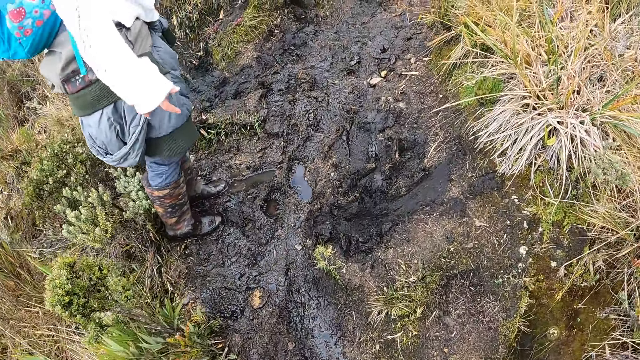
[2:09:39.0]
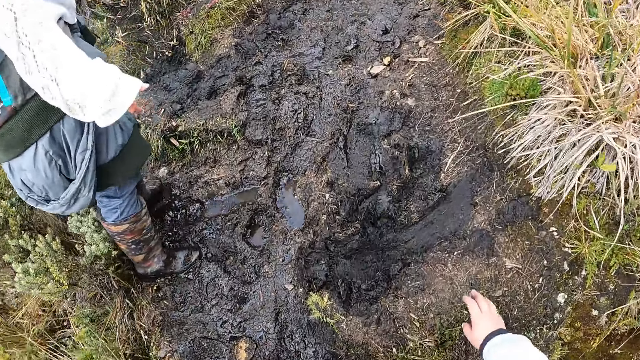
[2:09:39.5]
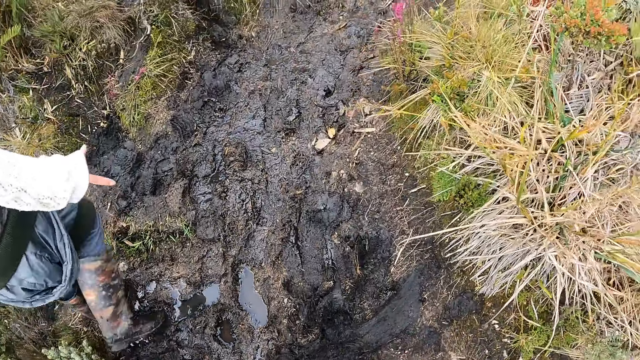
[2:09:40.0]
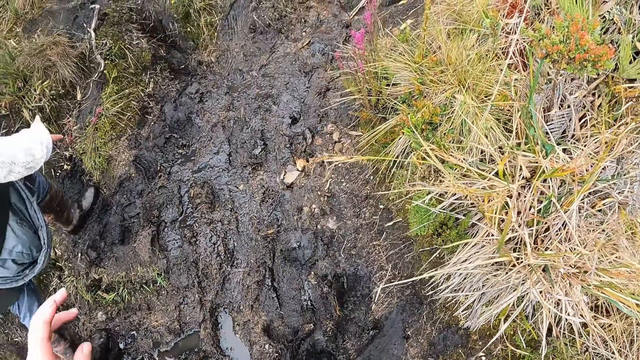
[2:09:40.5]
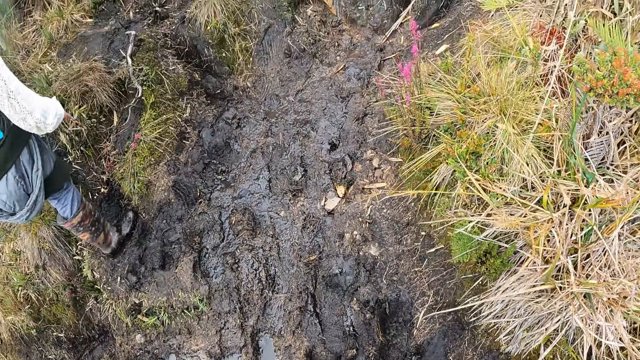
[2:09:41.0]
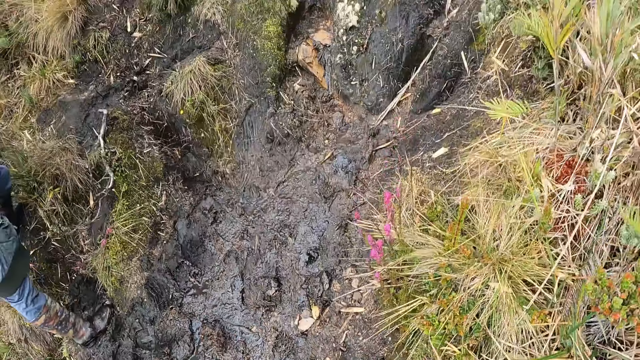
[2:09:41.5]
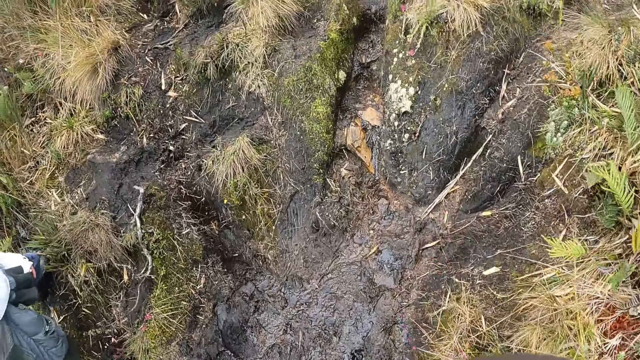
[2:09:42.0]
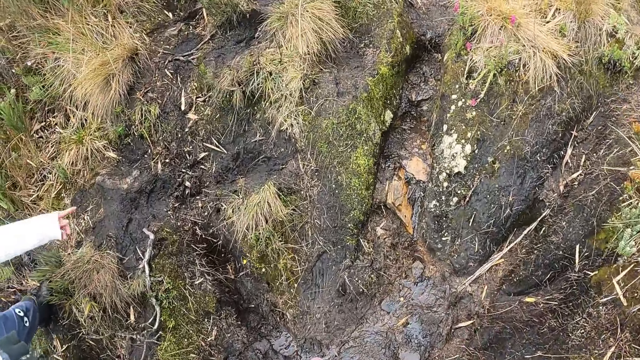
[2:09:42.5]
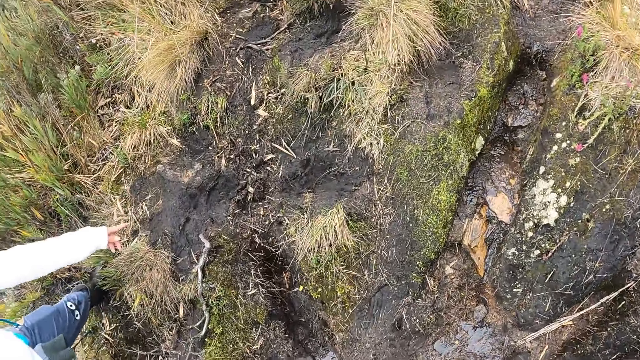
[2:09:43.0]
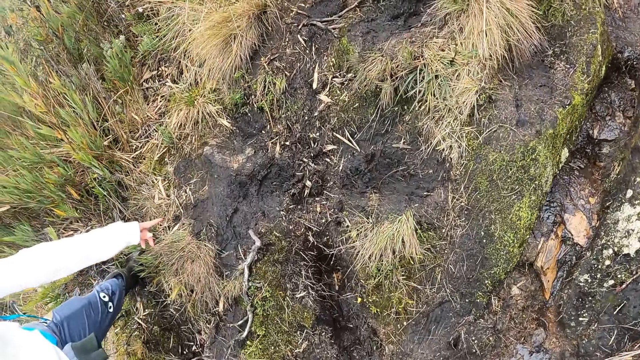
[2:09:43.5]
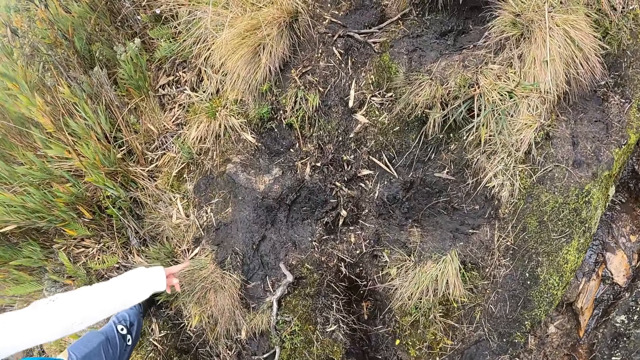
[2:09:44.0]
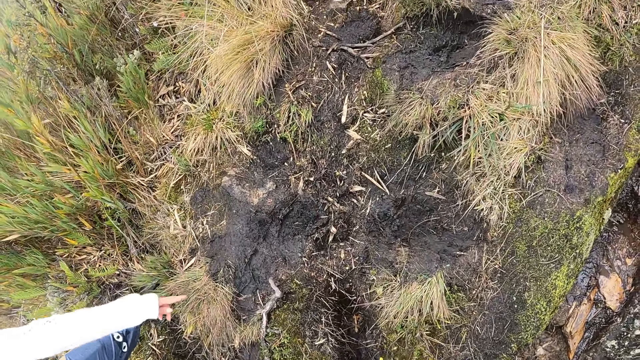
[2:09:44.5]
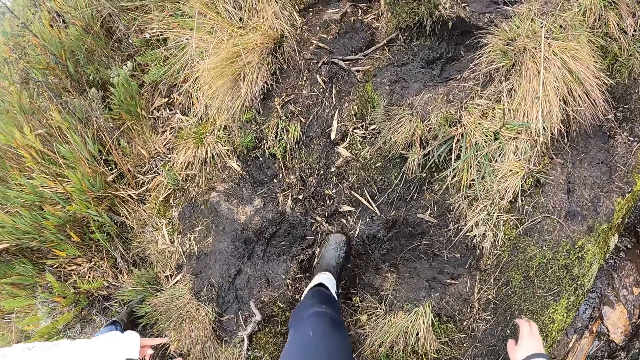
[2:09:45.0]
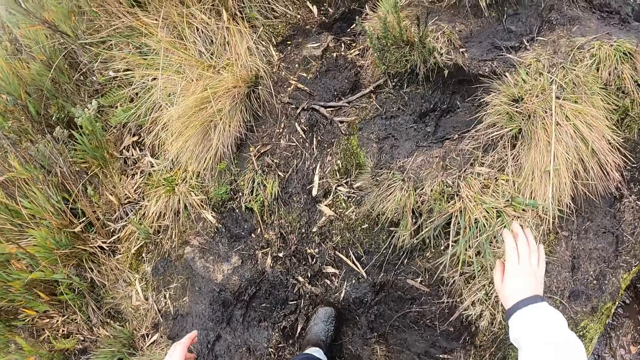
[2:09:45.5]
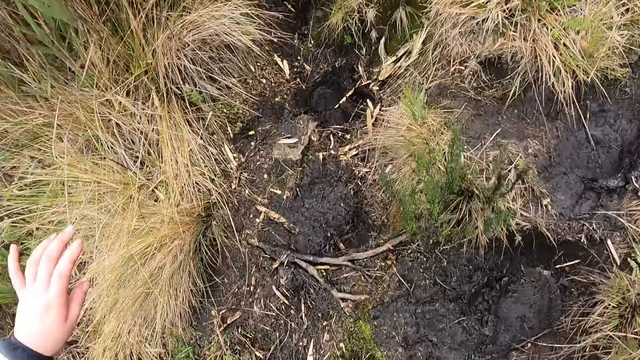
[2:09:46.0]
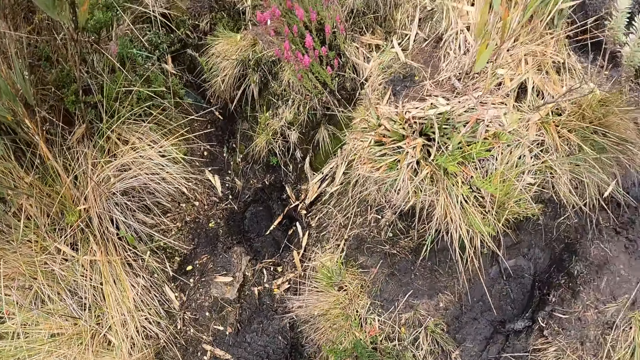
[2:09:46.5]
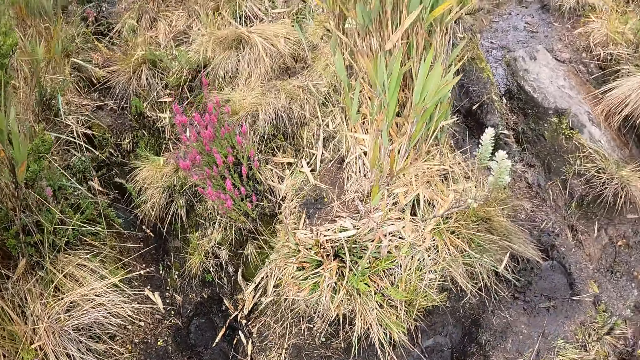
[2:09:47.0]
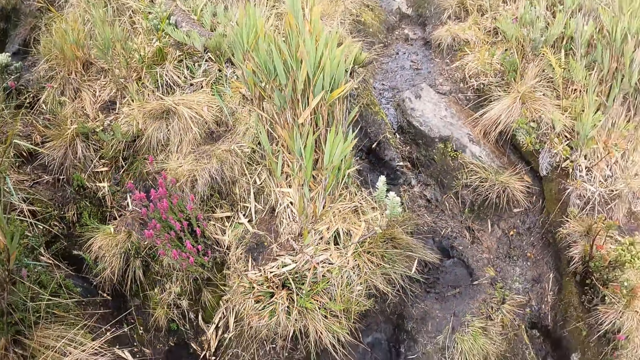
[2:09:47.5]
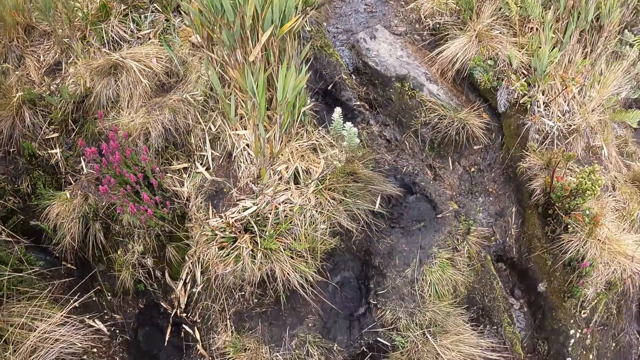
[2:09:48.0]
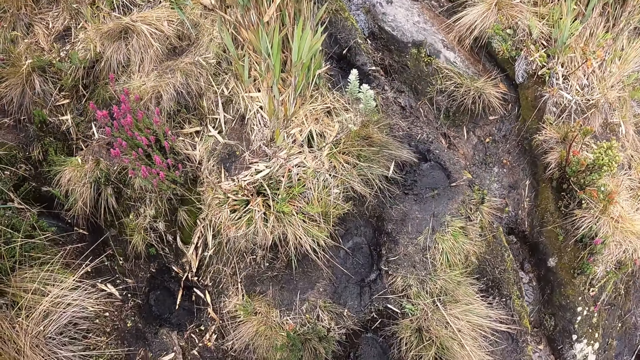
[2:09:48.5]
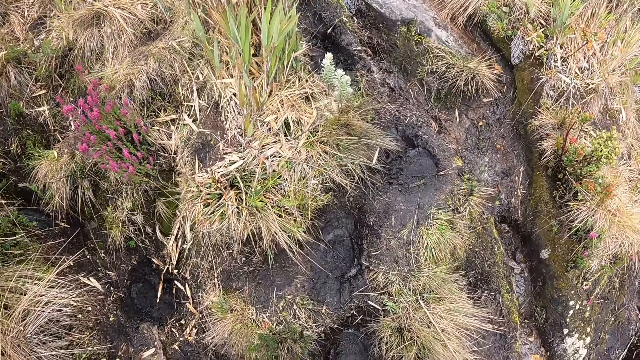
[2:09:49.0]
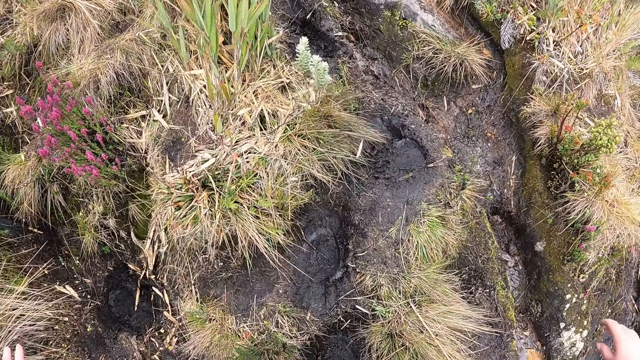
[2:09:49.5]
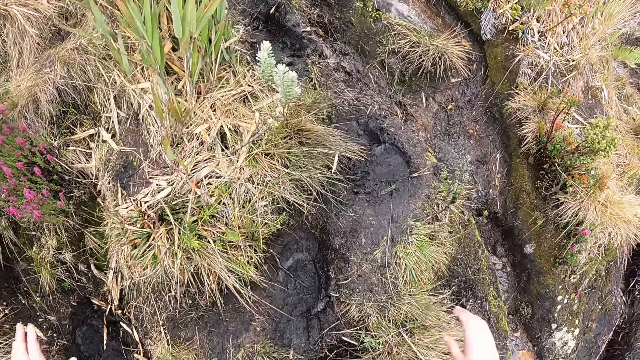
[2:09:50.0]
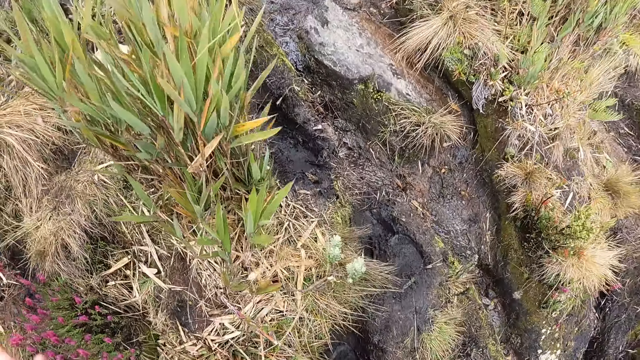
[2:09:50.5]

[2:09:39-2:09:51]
The woman gesticulates with her left hand.

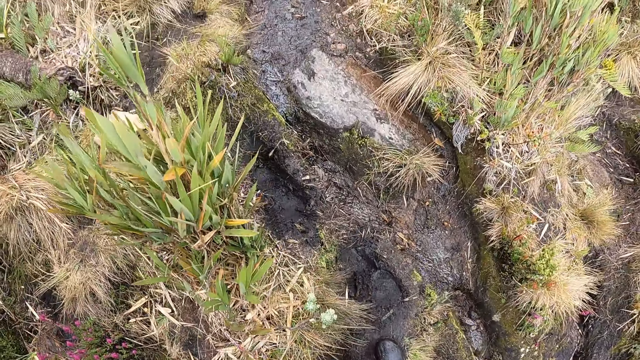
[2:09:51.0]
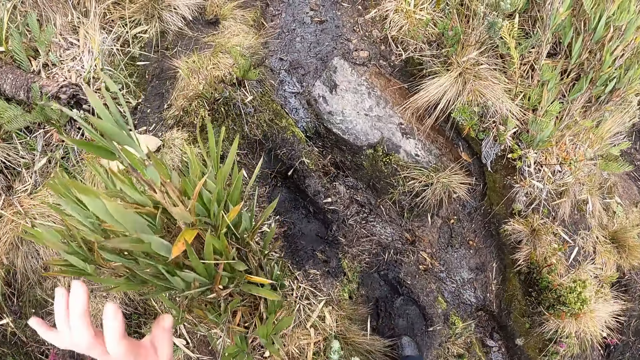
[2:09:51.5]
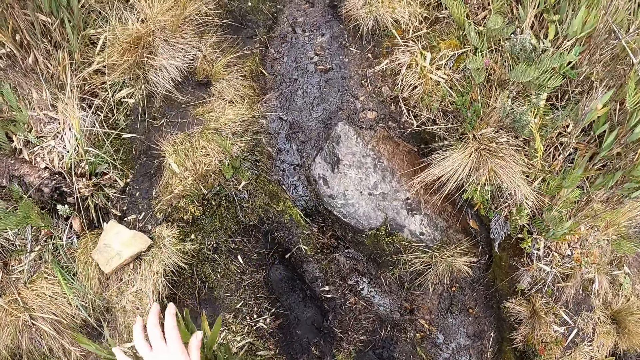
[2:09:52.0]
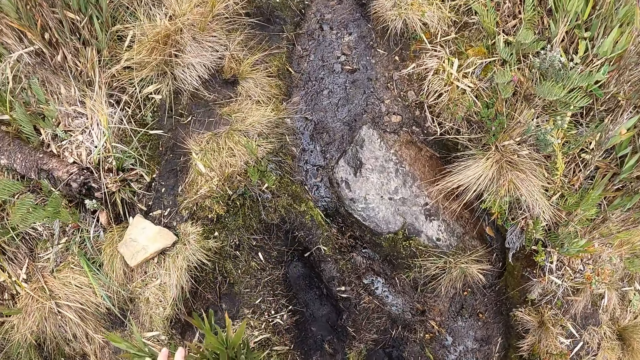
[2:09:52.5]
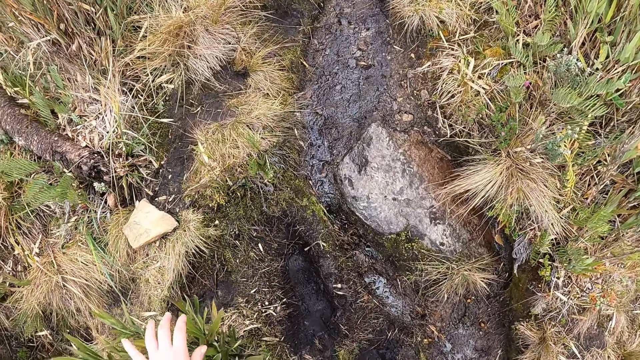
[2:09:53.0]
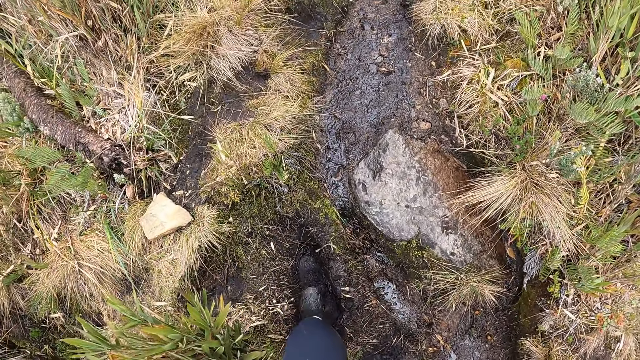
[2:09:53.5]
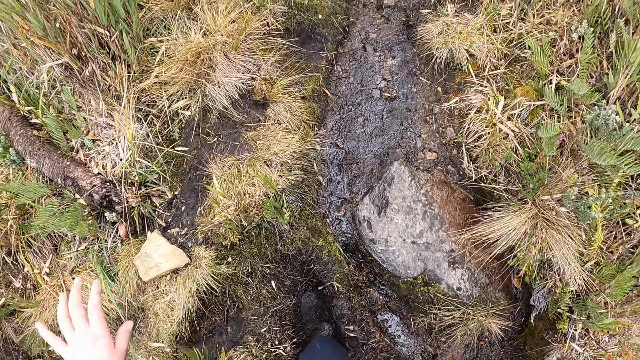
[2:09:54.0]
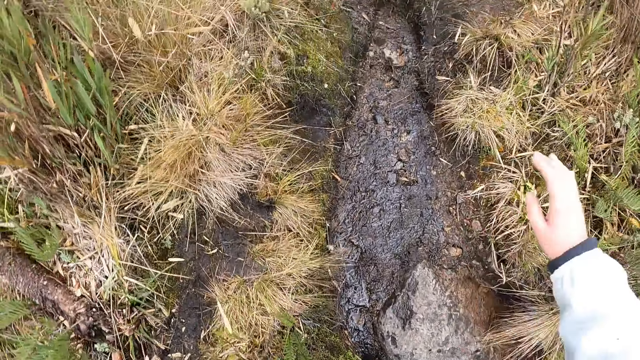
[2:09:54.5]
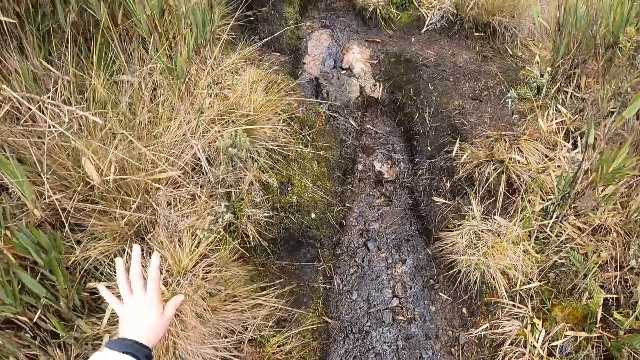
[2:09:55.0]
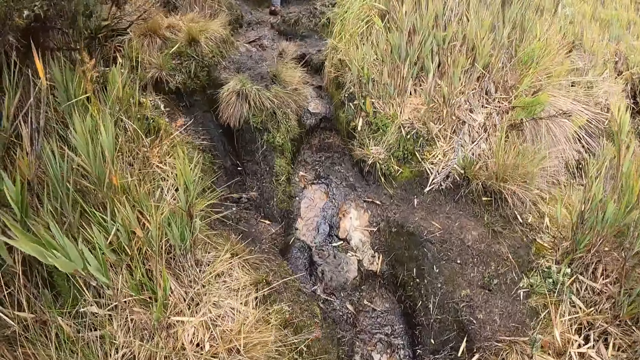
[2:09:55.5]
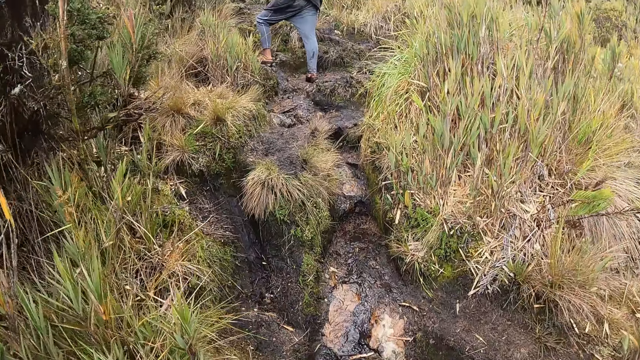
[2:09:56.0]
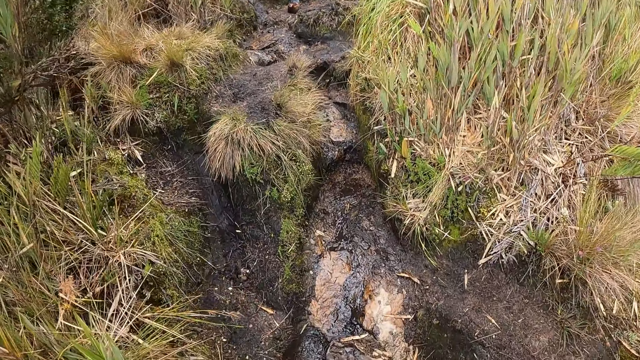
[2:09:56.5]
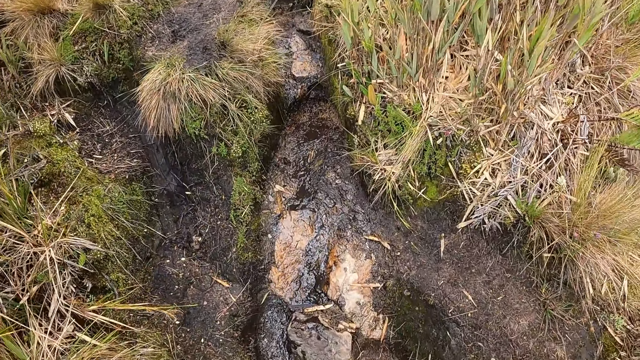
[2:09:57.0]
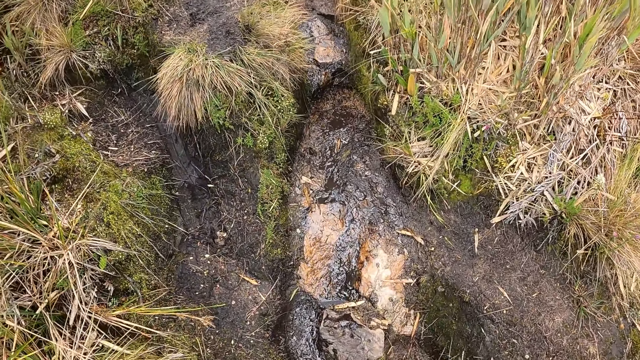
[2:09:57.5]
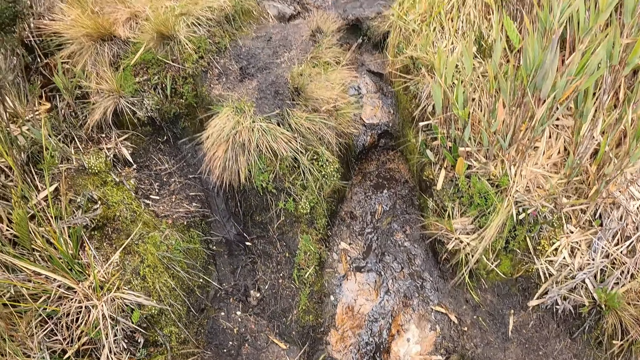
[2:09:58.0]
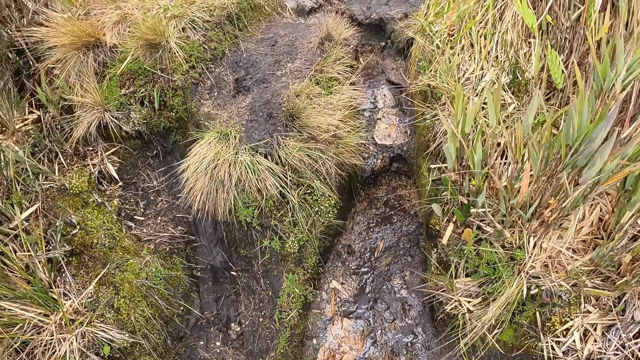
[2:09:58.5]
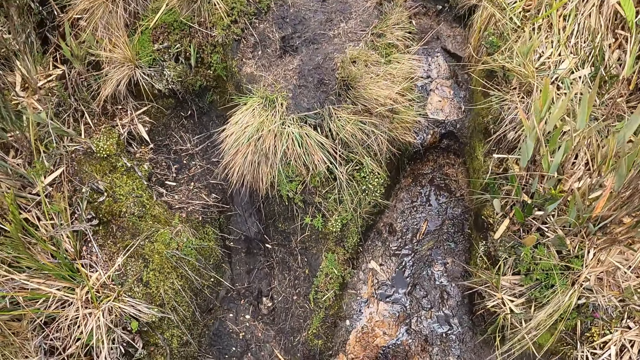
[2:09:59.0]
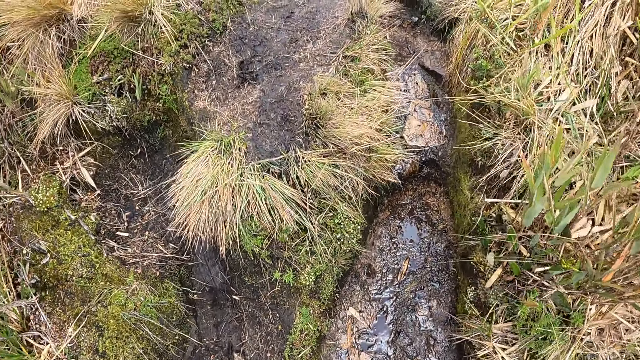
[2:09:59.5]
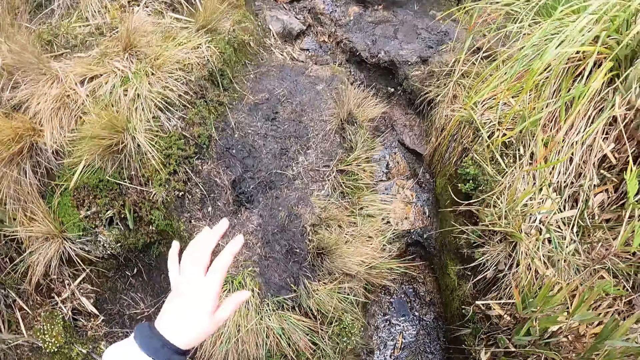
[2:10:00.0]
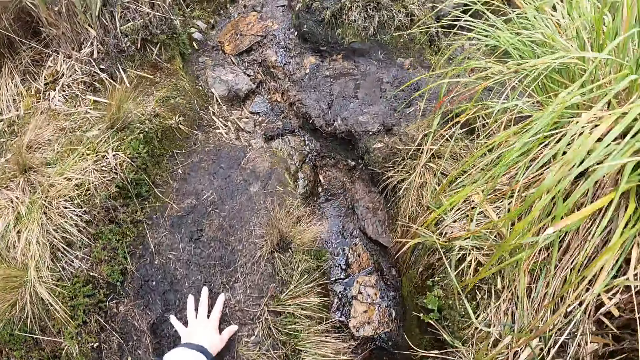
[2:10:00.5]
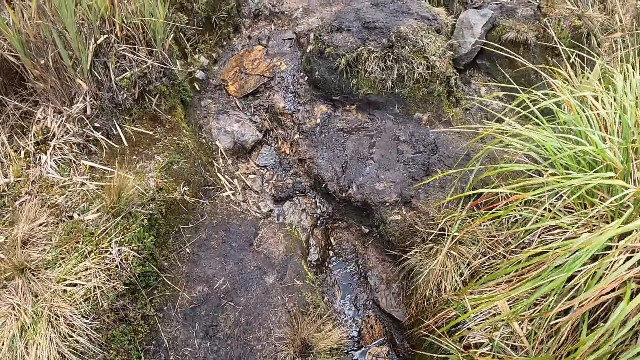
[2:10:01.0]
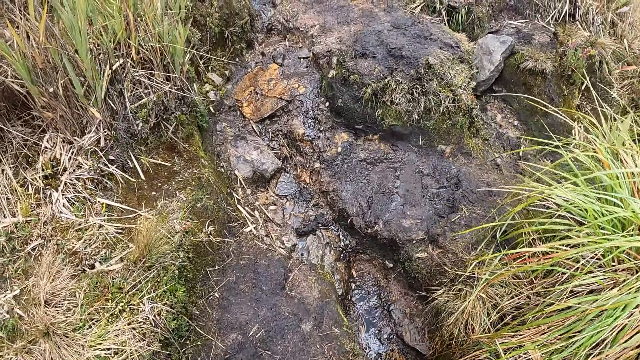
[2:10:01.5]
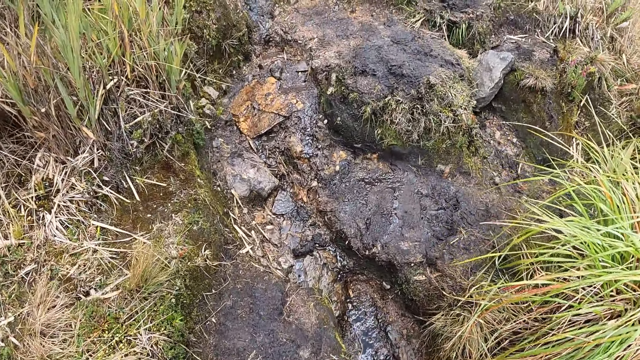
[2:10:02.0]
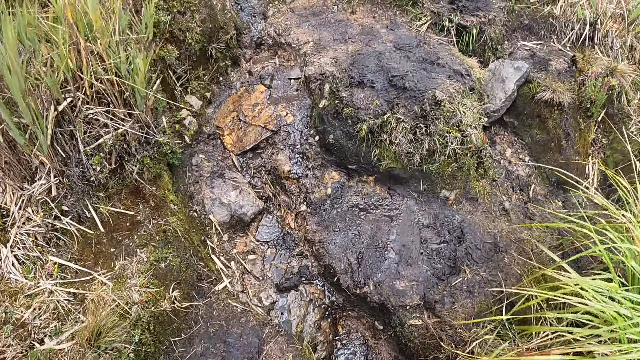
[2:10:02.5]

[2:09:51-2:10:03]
The camera wearer rests her left hand on the ground.
